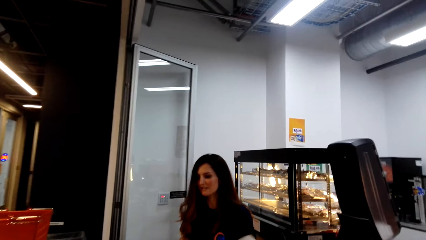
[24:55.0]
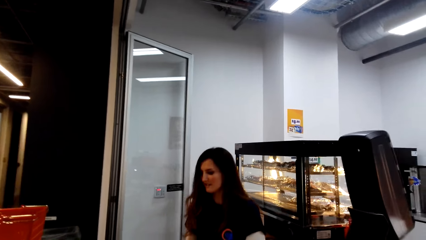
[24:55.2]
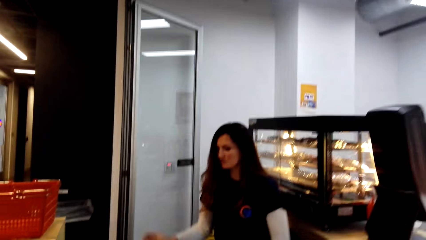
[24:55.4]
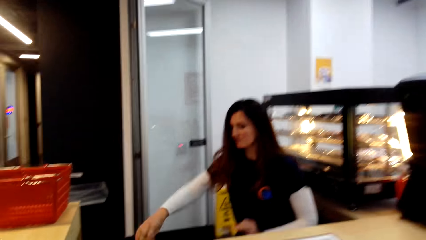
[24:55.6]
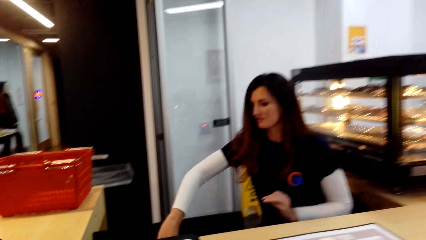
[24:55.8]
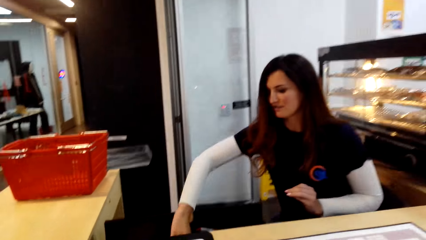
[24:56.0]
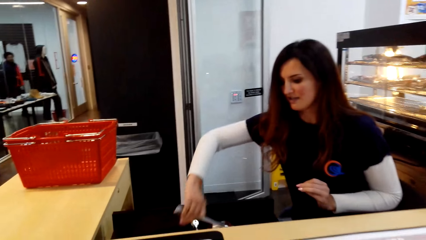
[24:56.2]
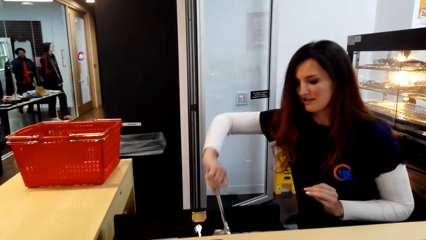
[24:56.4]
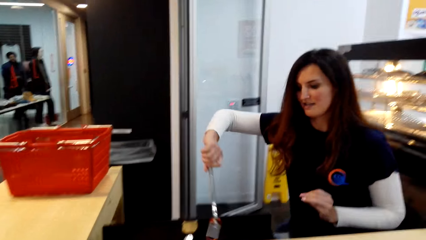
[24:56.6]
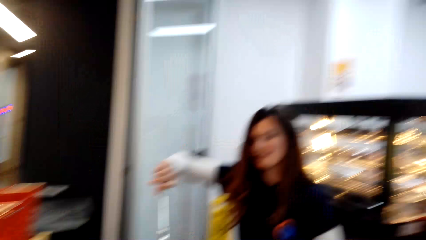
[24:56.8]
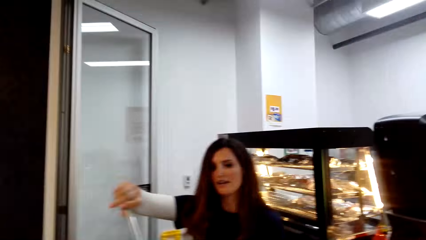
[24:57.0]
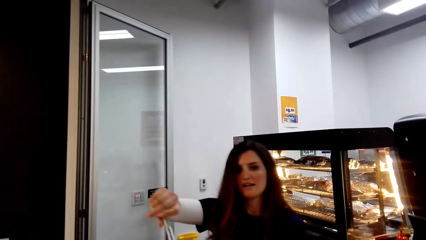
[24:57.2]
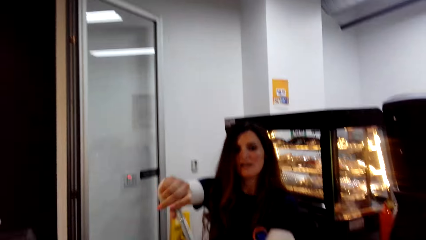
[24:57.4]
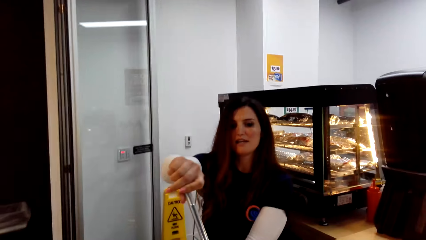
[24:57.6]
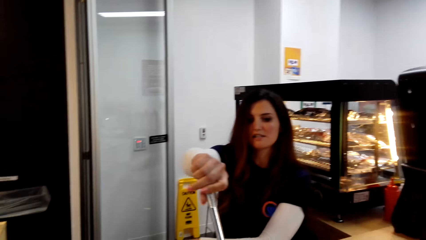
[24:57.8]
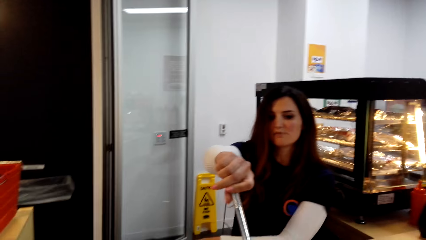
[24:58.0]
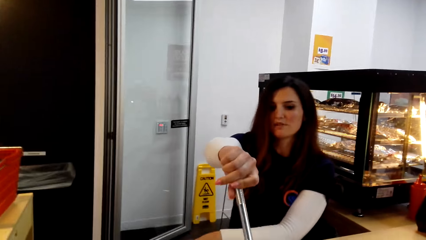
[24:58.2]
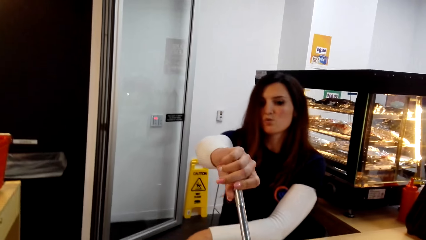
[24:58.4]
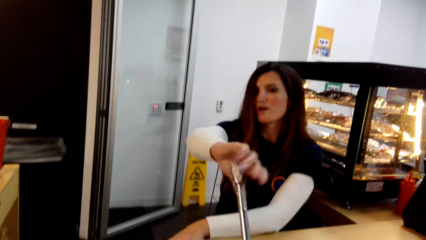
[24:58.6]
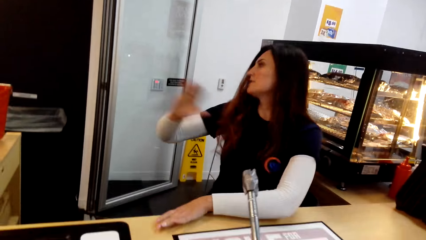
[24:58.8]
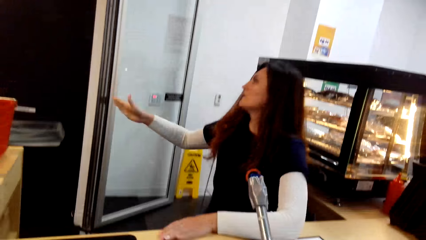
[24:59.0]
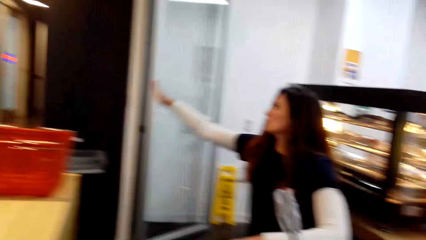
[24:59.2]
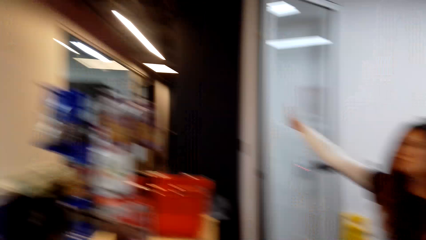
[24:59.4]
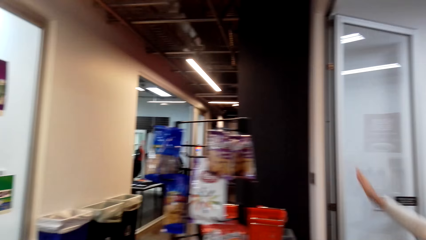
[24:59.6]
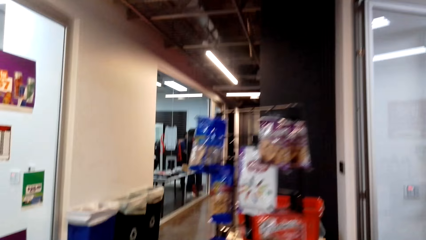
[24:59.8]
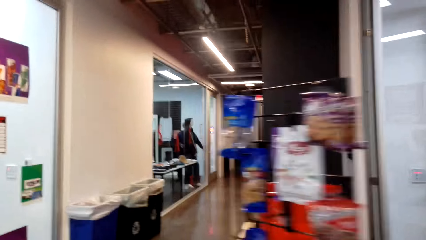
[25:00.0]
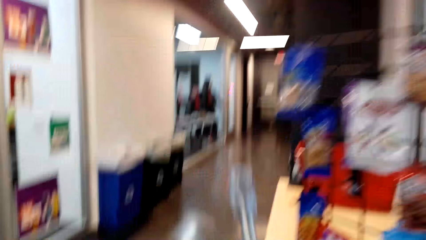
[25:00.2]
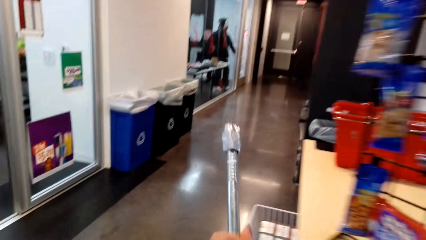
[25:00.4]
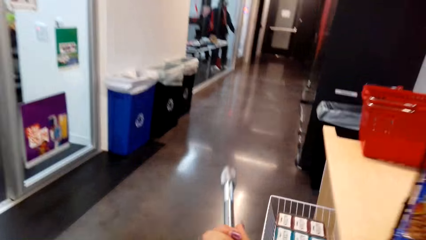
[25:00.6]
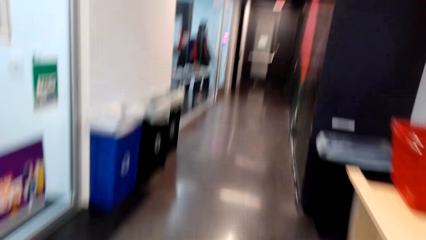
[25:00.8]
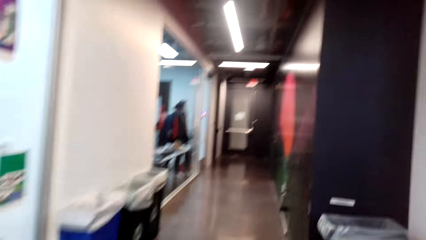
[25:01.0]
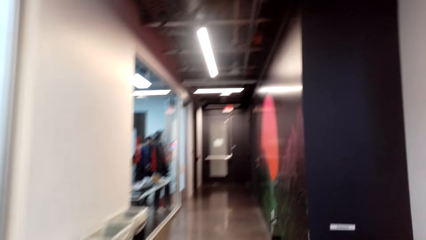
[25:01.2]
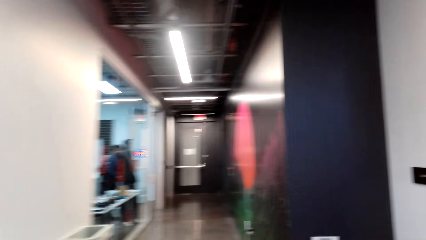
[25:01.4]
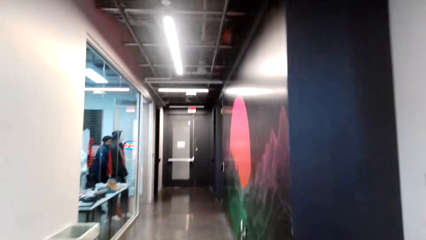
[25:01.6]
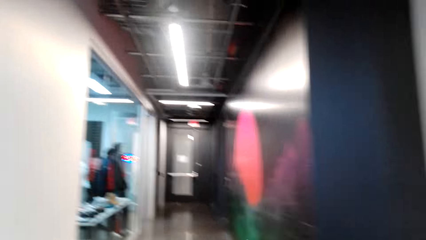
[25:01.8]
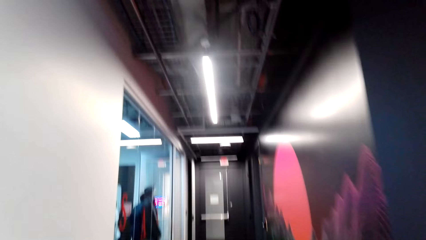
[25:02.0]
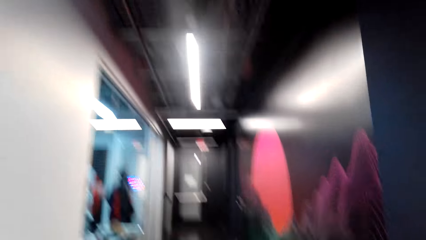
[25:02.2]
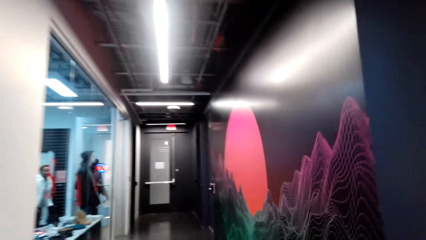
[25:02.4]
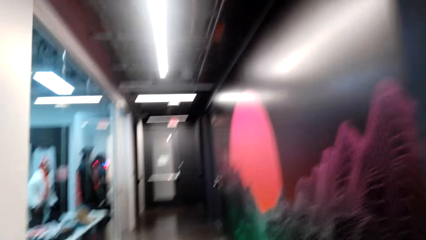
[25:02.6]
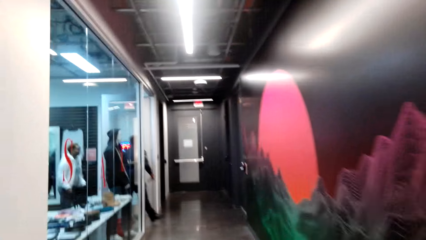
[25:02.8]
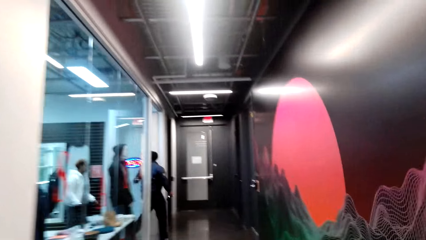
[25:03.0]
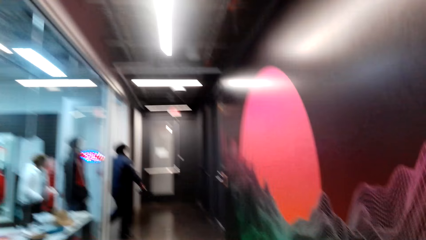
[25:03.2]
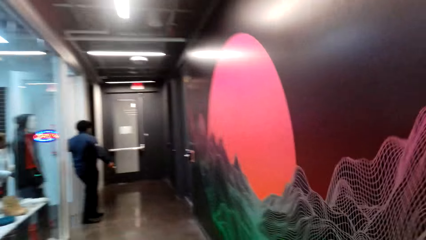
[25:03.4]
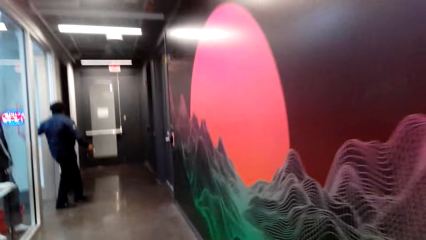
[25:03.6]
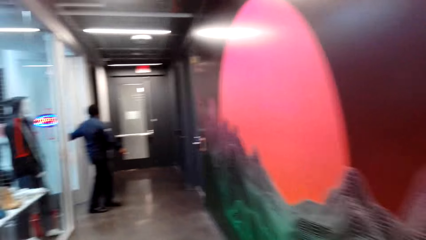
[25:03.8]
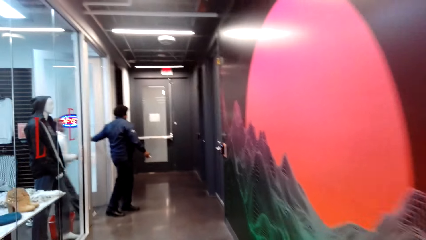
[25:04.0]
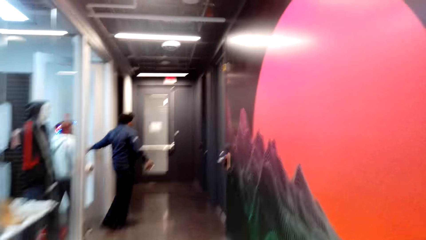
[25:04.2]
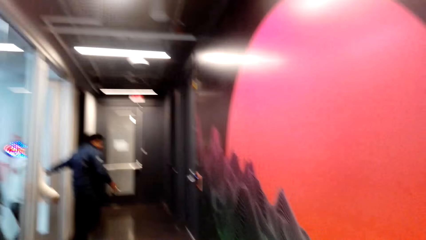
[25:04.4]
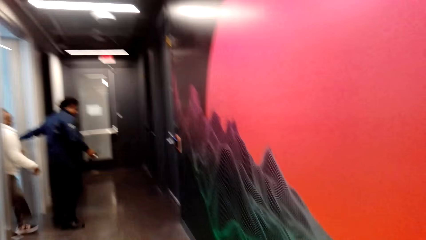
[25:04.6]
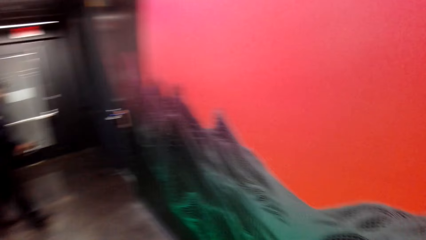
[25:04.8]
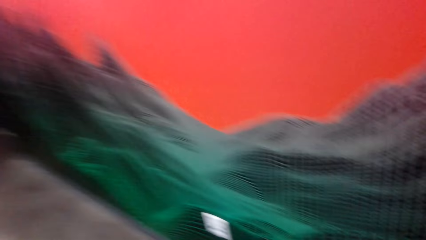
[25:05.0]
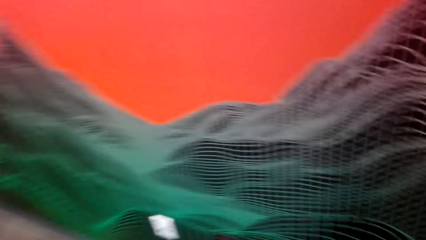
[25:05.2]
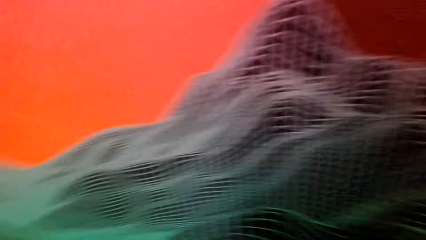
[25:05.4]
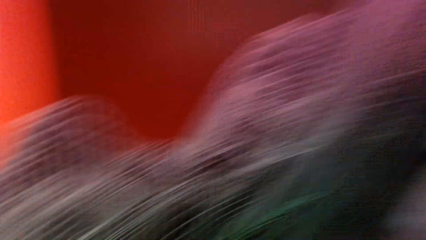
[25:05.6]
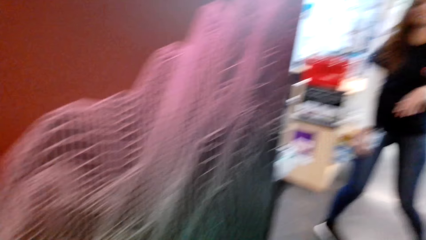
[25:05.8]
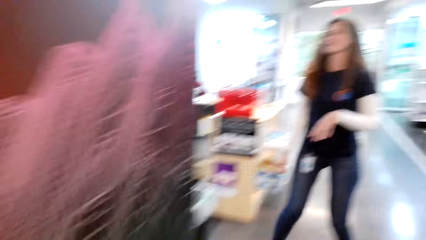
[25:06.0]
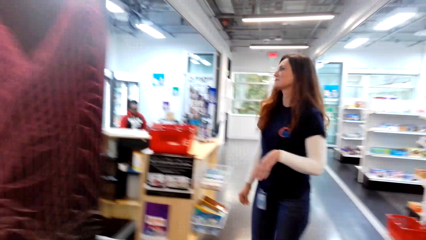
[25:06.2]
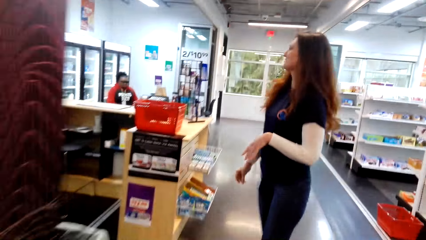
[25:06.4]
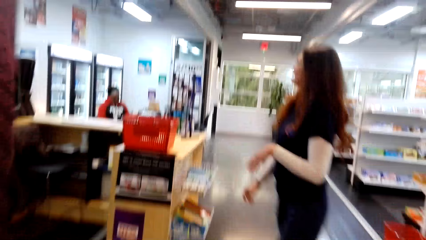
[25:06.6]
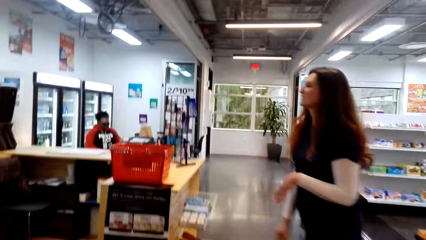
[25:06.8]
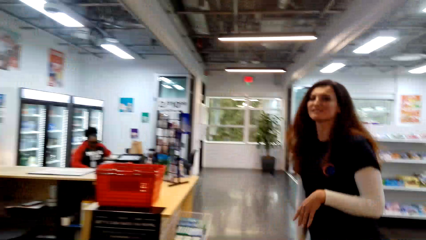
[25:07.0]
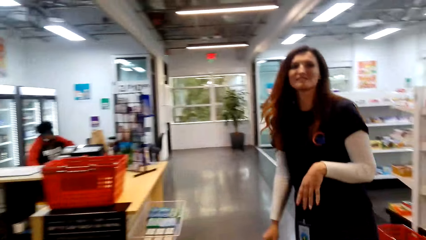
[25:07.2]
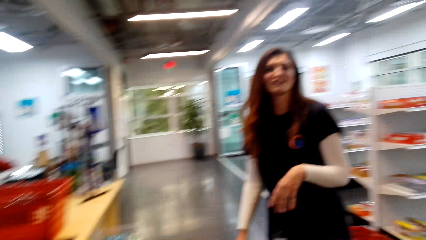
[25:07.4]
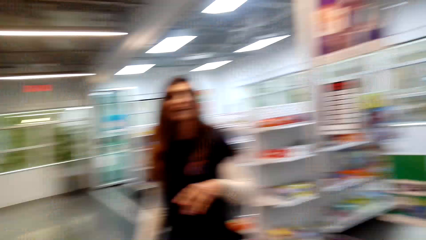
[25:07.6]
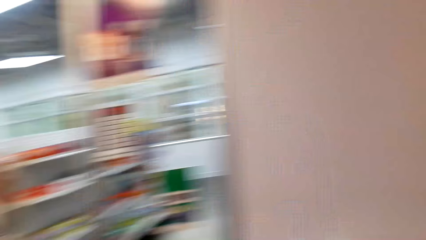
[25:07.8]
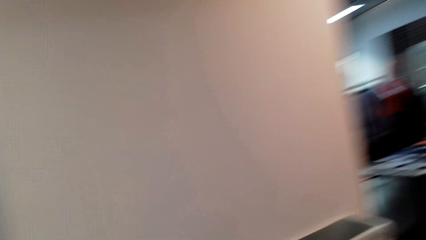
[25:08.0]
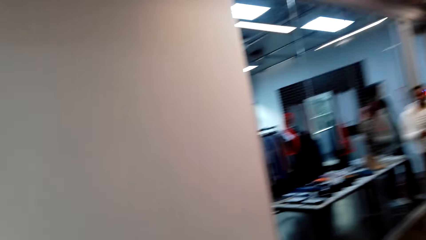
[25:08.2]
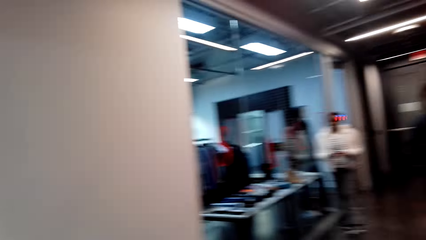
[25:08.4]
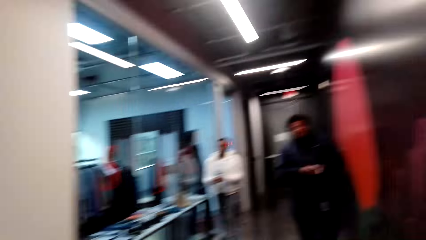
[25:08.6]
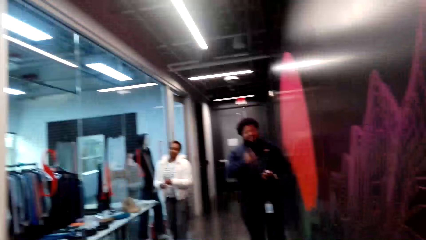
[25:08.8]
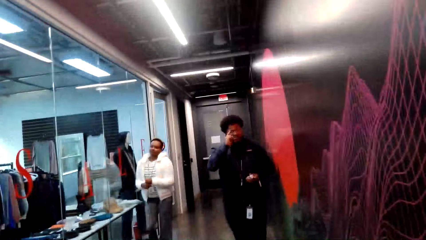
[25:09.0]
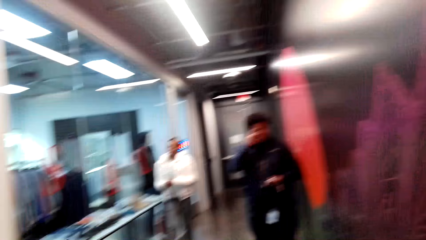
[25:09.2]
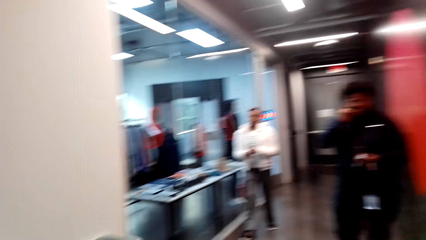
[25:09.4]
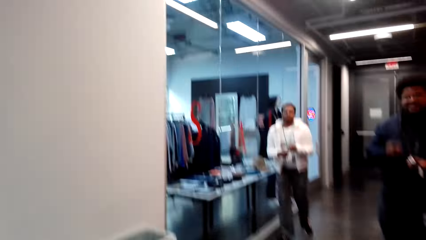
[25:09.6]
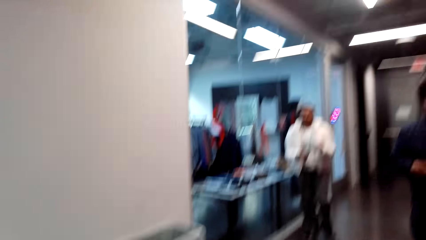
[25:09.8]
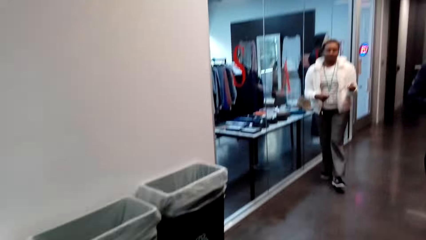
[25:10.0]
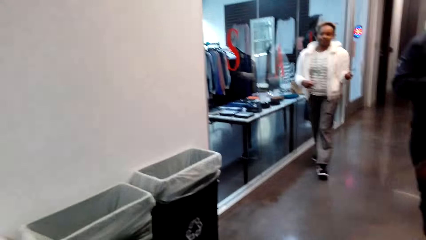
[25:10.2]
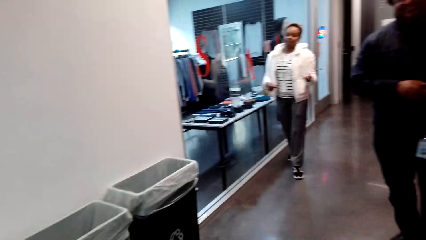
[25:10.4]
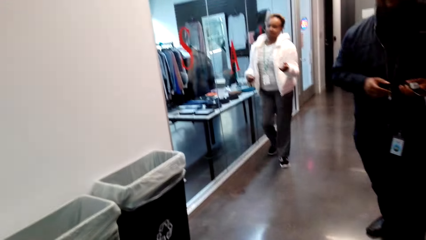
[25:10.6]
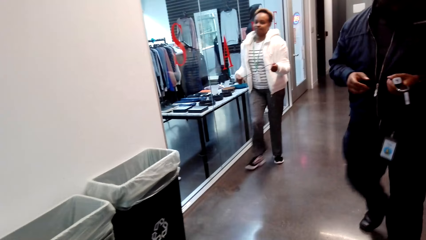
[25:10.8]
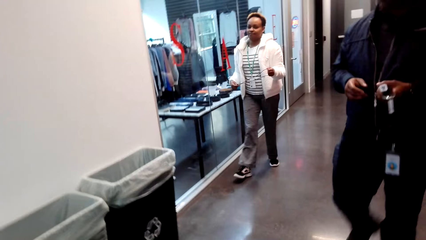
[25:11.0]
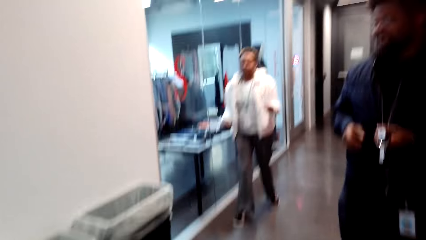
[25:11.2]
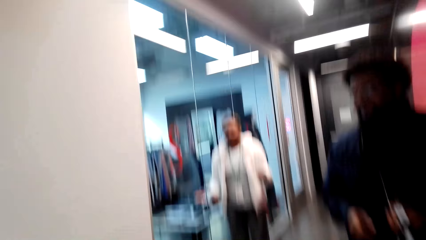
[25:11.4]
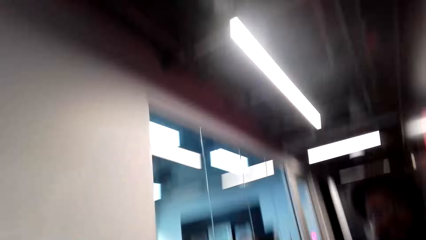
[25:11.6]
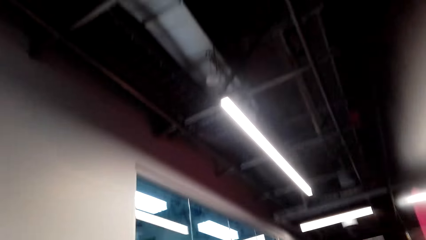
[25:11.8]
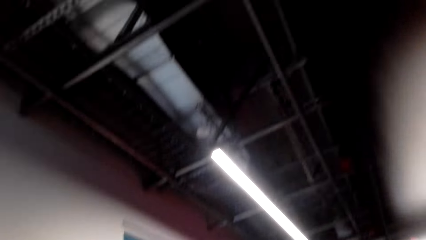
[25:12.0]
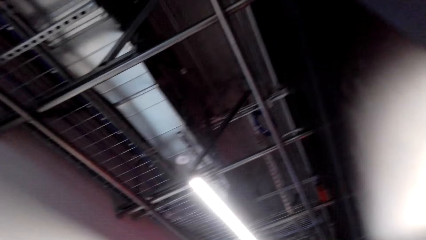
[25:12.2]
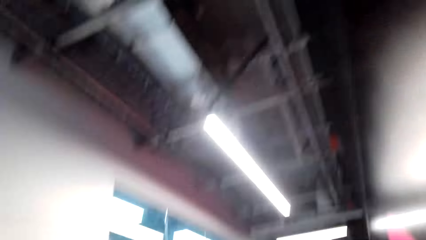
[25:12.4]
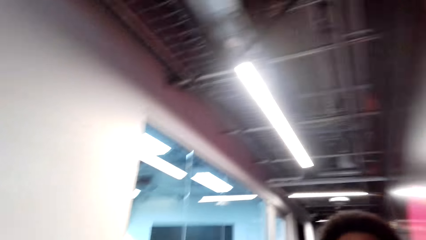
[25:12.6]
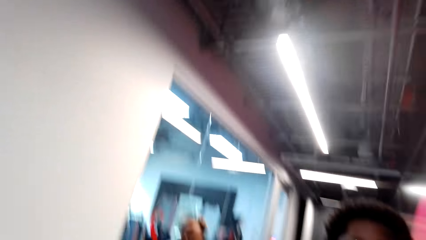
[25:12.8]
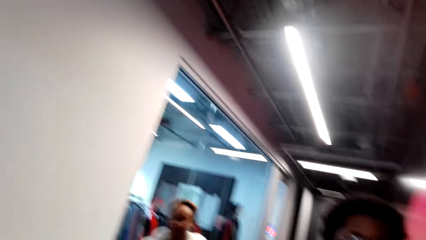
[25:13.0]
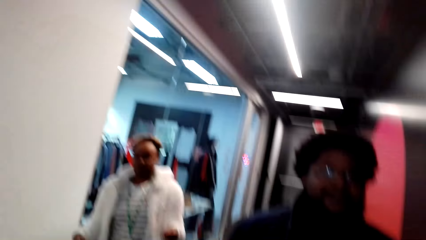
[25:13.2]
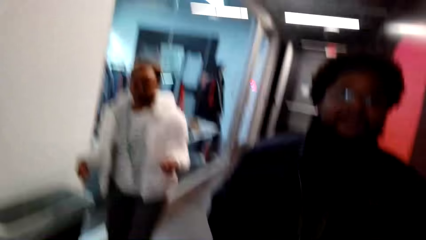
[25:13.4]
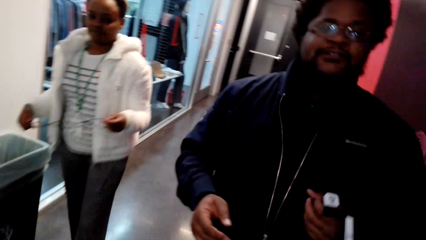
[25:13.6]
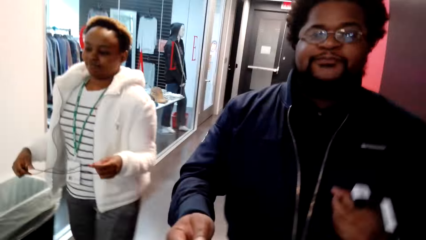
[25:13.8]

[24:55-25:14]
The cashier picks something. The cashier hands the camera wearer something. The camera wearer picks something. The cashier lifts a hand. The camera wearer walks in a hallway with something on her hand. A man walks out of the door. Another man walks across. The cashier turns slightly. The cashier walks. The camera wearer turns around. The first man walks in the supermarket. The camera wearer walks in the hallway. A woman walks to the camera wearer. Another man walks to the camera wearer. The camera wearer looks up.
